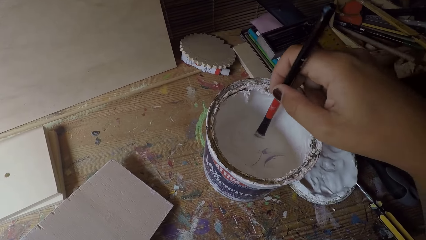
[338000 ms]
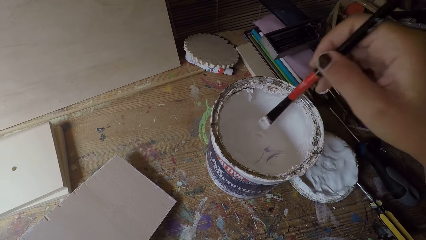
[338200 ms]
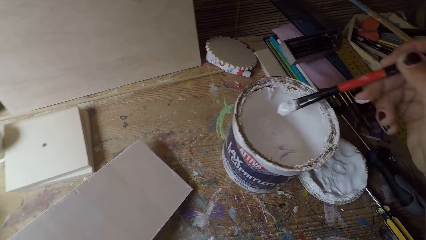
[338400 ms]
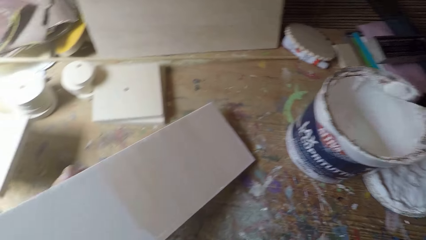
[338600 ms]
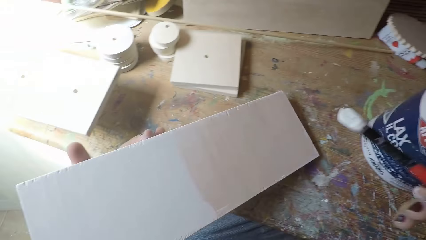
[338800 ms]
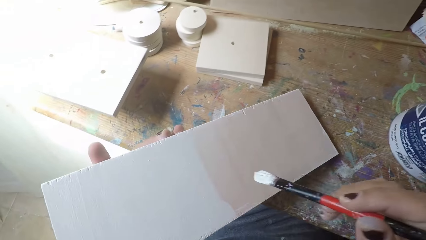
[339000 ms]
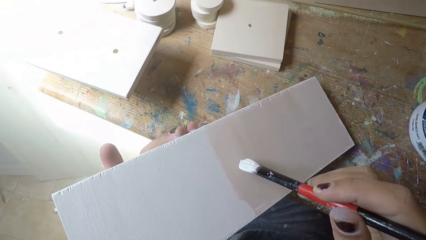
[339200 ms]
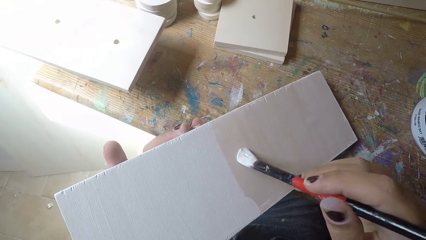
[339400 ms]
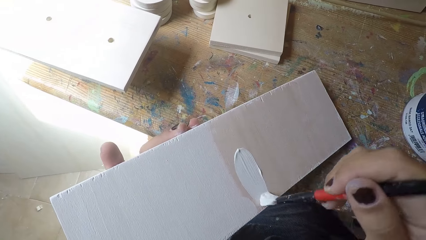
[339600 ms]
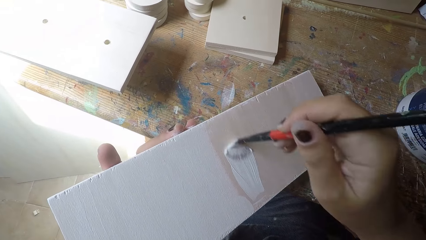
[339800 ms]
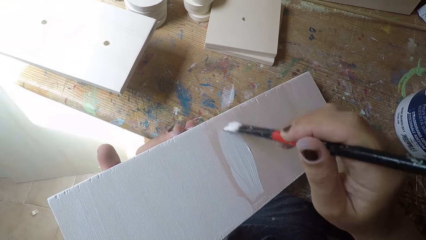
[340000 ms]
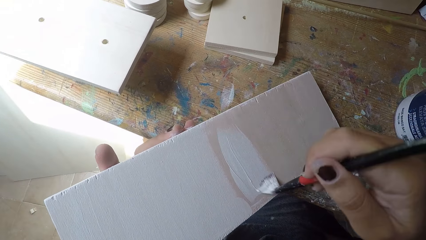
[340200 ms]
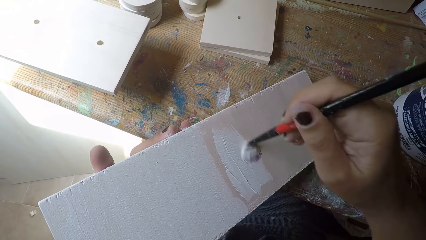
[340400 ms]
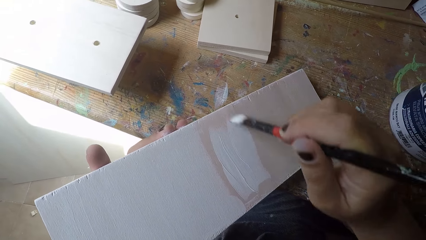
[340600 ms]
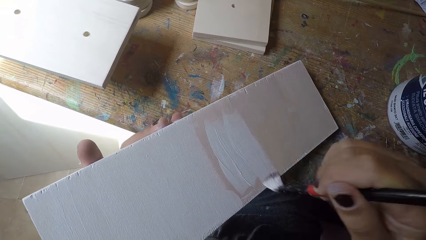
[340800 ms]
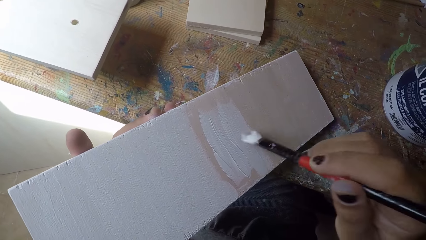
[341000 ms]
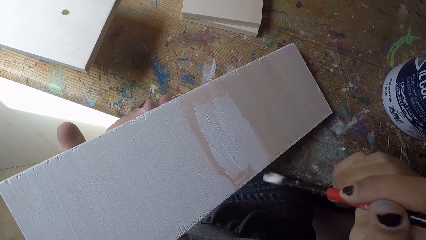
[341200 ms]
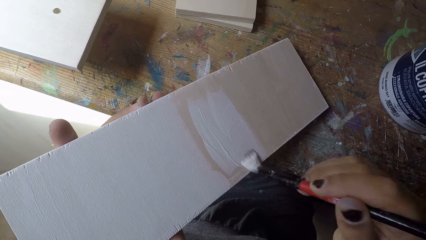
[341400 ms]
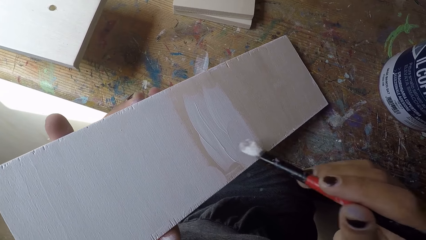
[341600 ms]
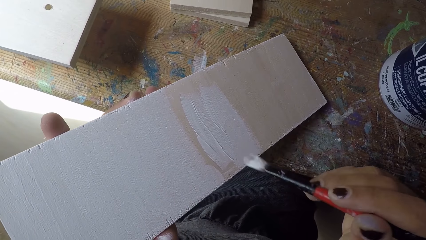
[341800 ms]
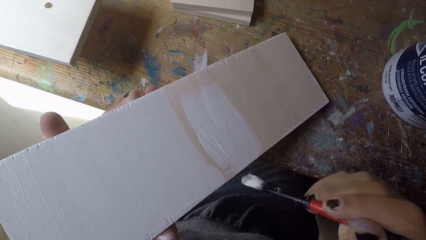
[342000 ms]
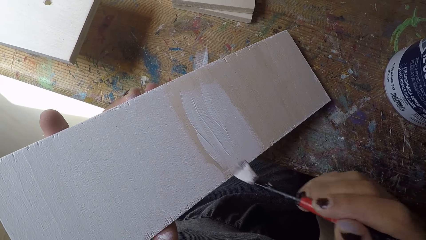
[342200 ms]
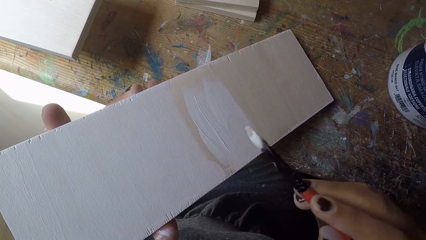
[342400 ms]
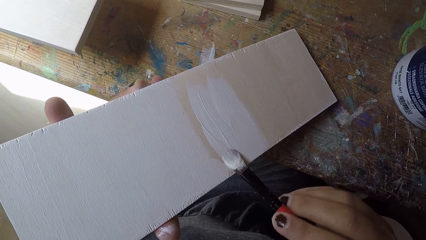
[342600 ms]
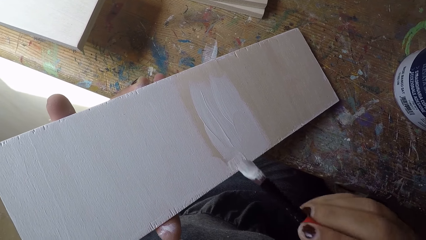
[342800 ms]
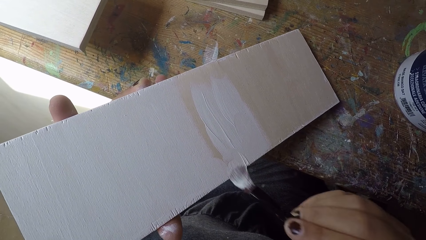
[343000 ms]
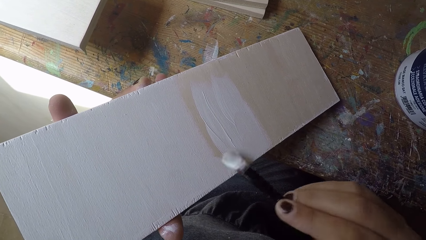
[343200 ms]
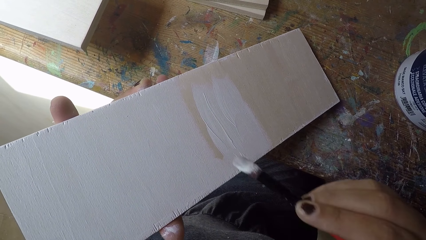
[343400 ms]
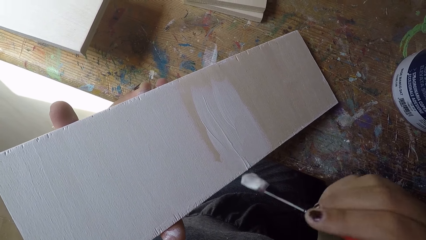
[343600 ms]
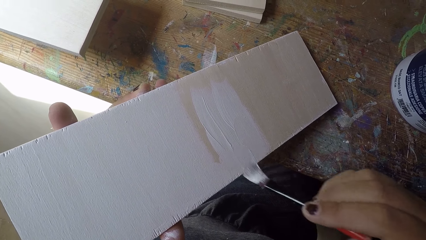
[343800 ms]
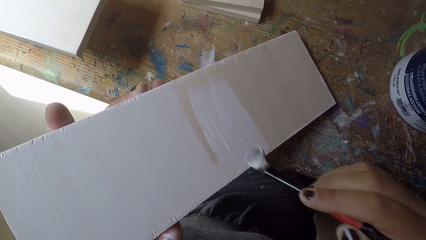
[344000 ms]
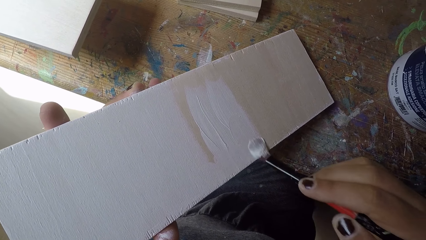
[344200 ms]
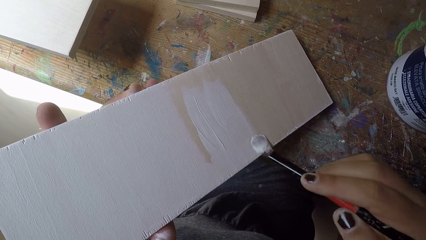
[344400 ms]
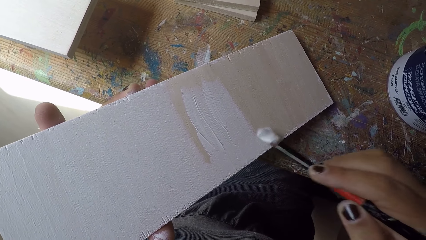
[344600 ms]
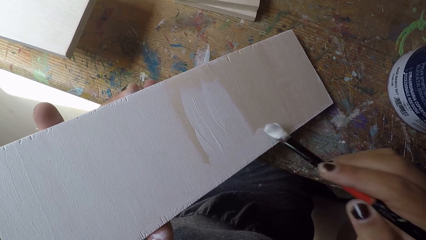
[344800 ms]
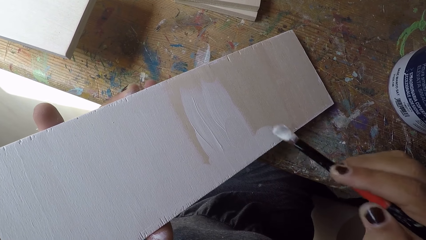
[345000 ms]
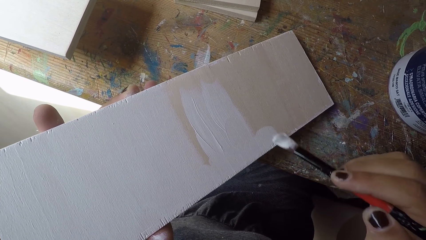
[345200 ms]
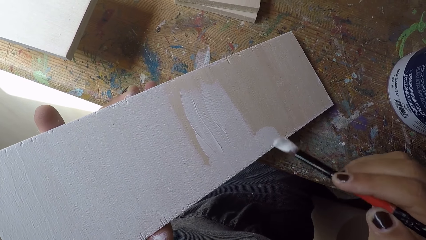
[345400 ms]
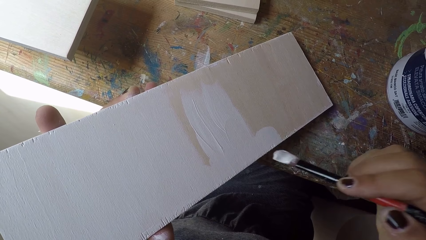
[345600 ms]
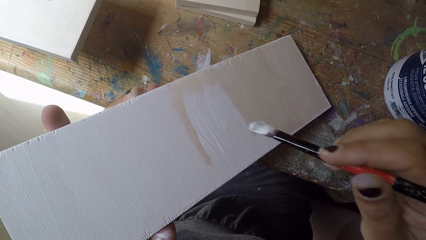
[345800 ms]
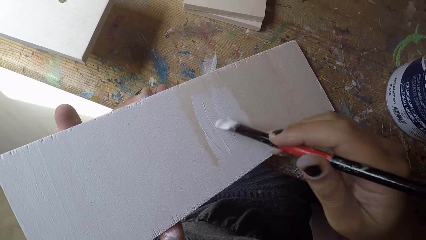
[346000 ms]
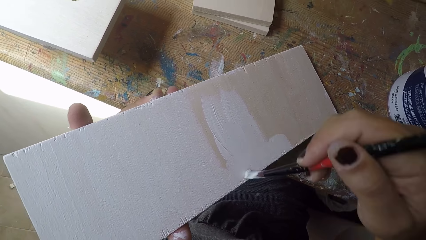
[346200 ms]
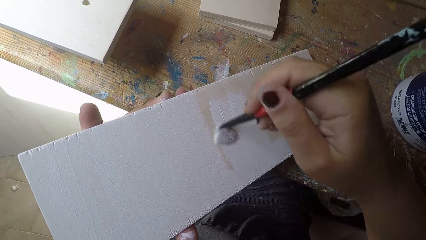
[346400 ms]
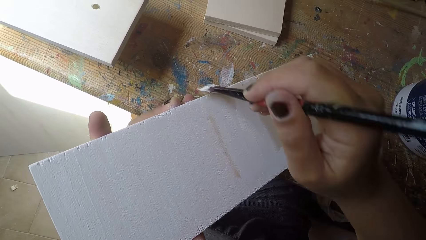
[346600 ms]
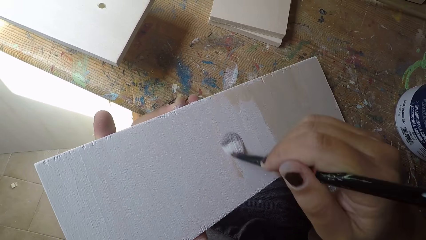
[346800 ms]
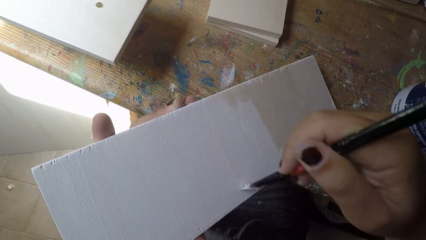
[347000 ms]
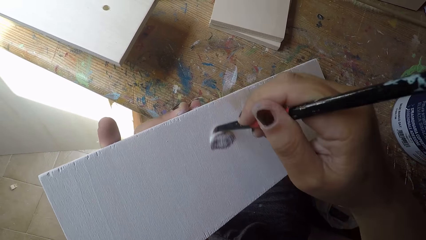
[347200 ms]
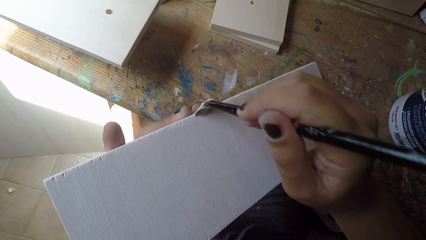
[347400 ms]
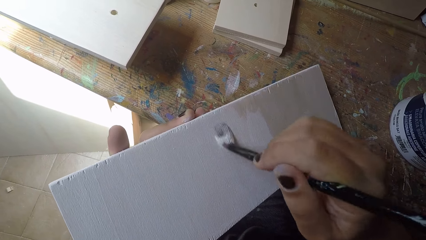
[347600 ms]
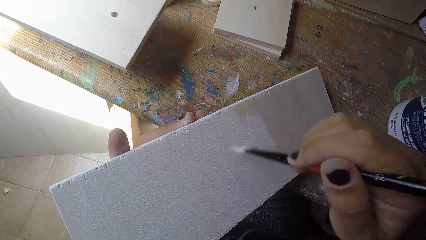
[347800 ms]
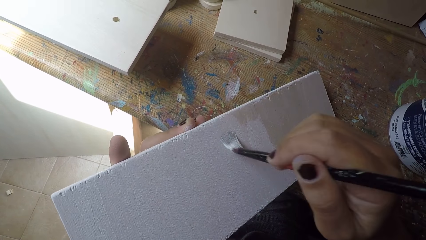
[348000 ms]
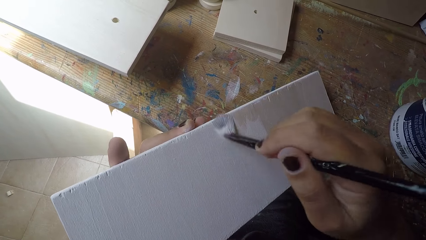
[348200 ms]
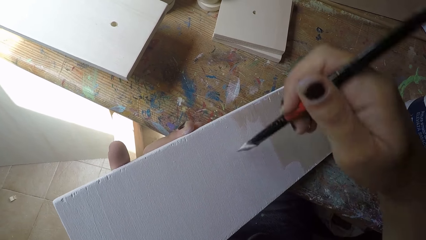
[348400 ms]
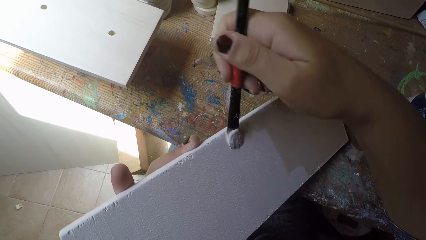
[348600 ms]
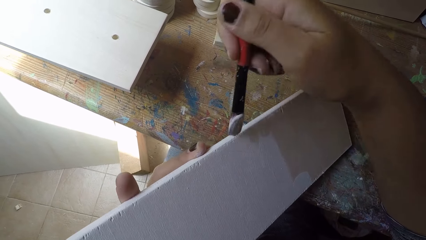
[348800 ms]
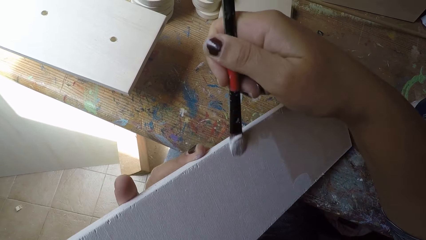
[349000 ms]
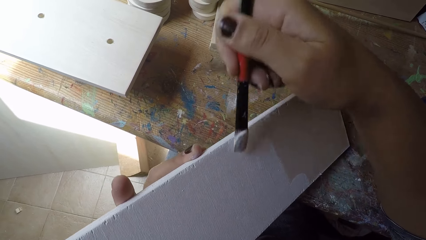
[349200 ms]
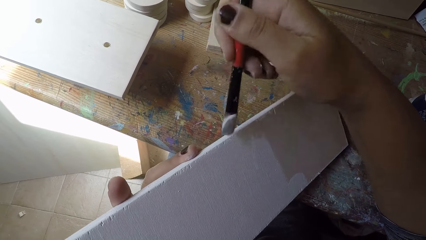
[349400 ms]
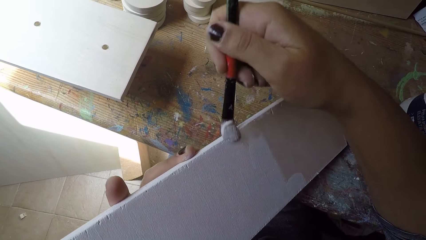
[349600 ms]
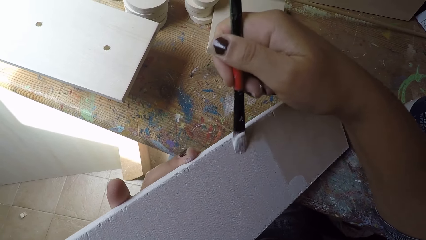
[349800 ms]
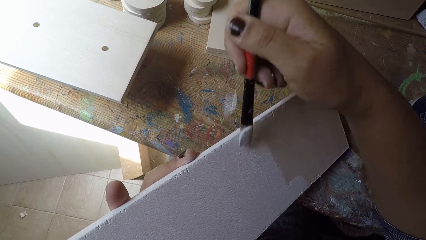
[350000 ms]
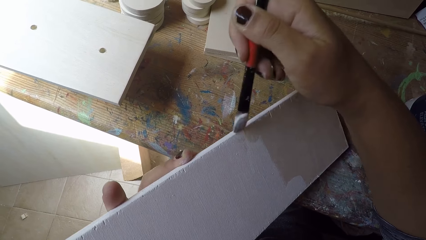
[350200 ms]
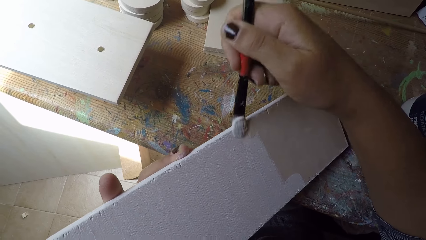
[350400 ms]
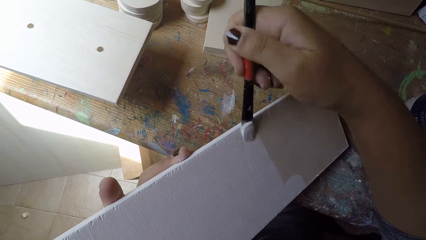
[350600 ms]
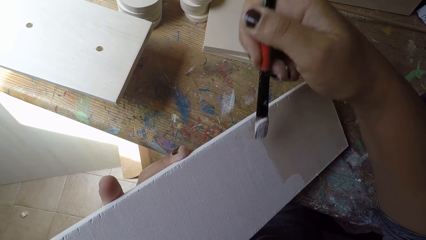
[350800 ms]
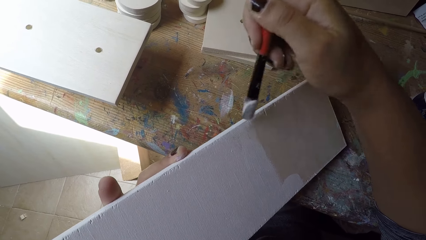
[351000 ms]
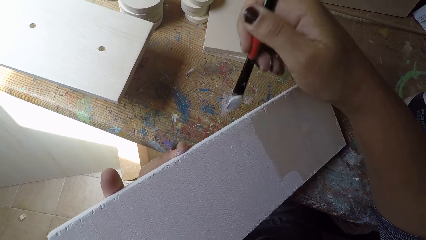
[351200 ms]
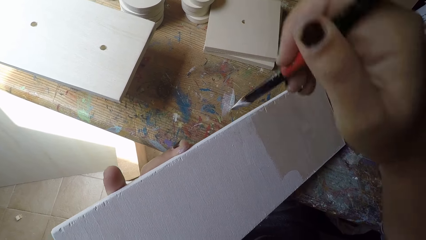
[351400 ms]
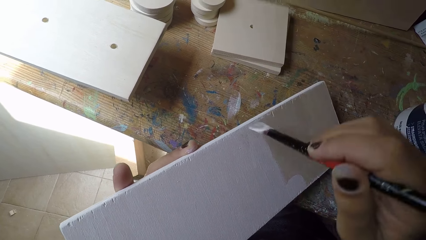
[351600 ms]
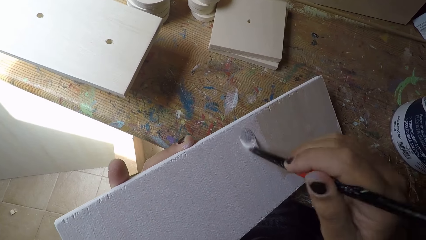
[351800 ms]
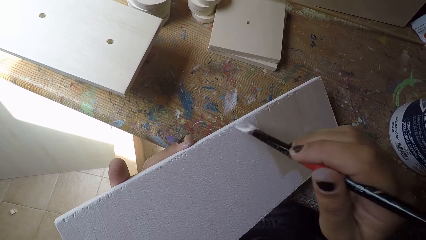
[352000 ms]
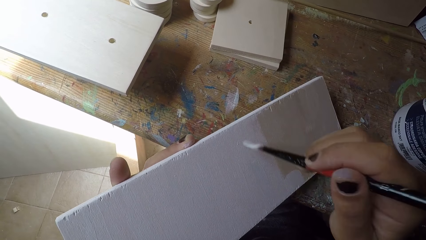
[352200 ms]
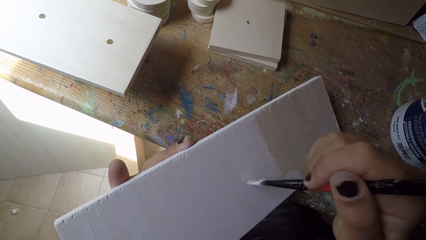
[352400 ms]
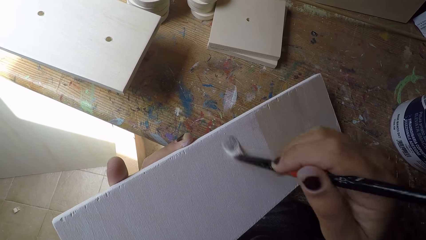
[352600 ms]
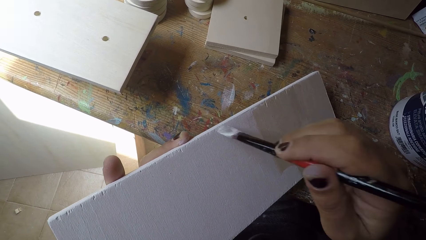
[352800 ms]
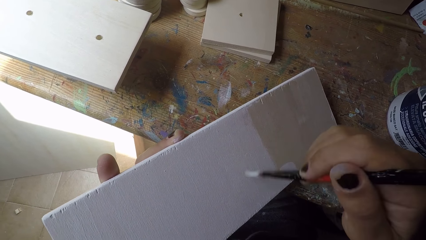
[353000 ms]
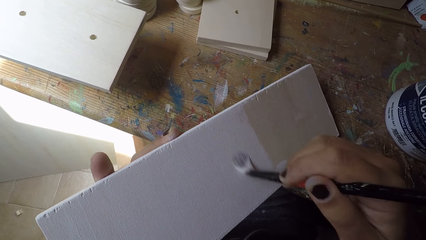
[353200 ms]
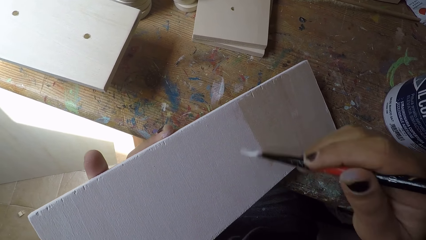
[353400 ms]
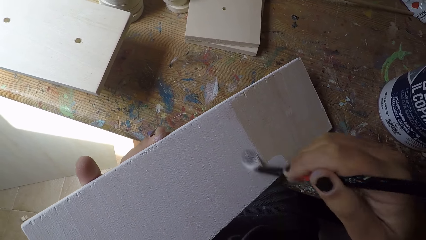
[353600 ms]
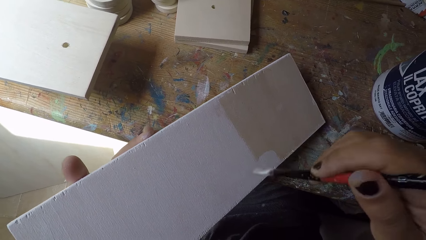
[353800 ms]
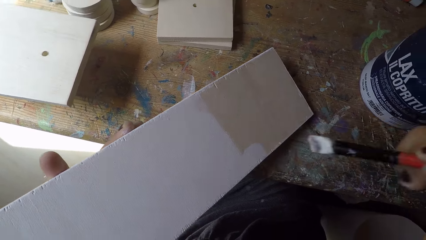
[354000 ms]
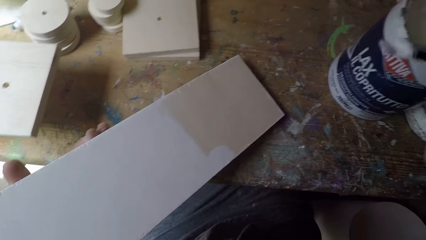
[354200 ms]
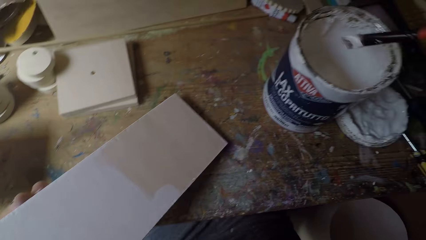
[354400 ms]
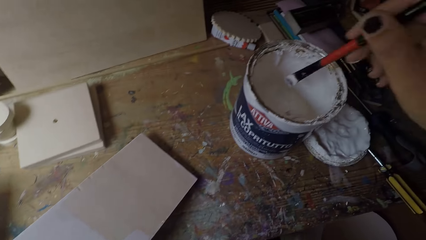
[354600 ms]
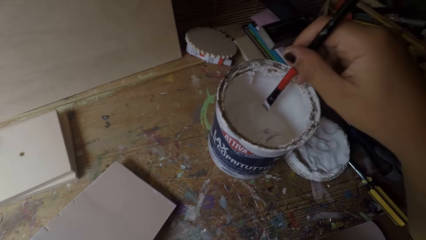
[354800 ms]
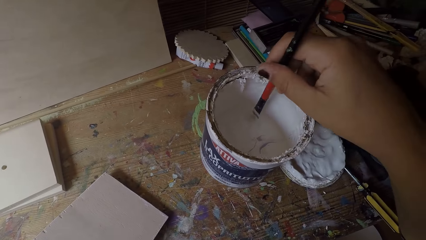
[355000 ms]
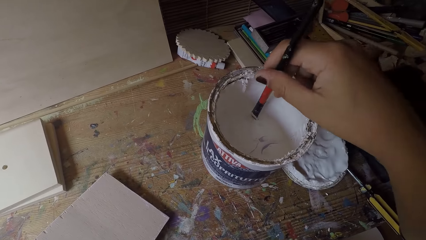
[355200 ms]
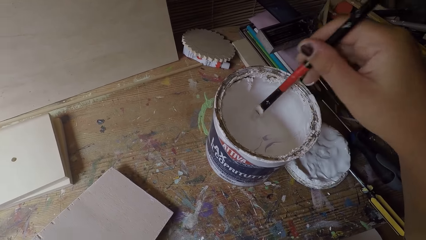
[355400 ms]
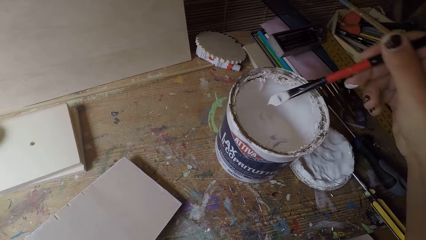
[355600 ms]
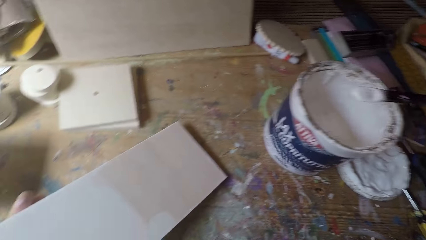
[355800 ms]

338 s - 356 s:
The camera wearer paints the wooden plank with the paintbrush in his right hand. He dips the paintbrush in his right hand into the paint can.
